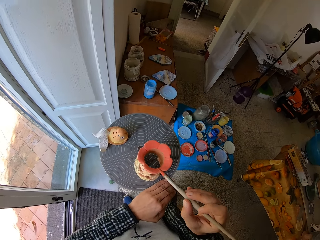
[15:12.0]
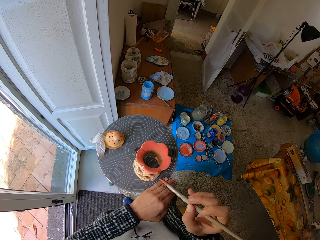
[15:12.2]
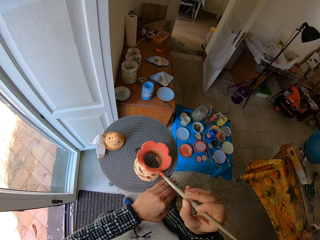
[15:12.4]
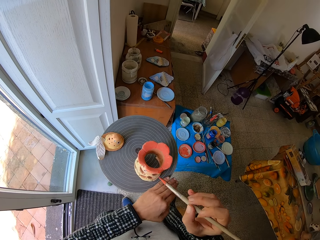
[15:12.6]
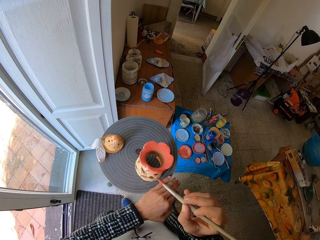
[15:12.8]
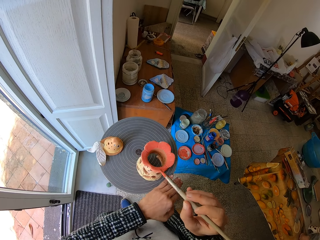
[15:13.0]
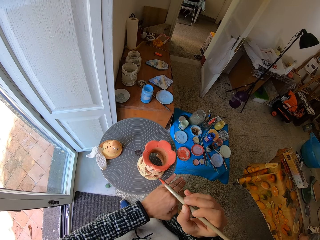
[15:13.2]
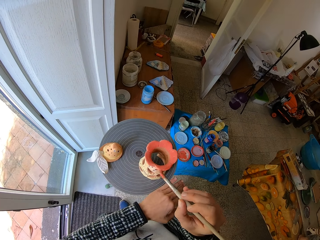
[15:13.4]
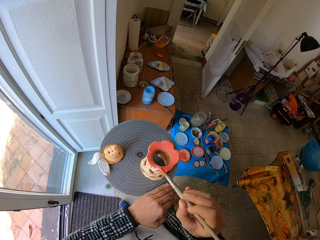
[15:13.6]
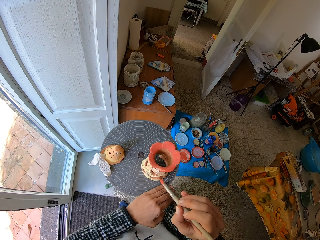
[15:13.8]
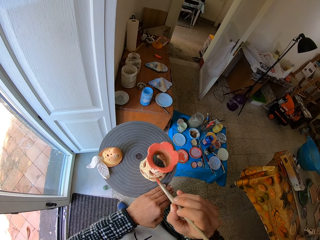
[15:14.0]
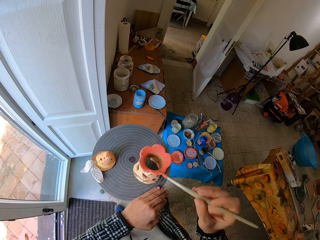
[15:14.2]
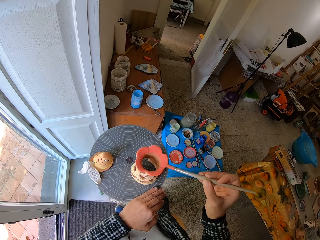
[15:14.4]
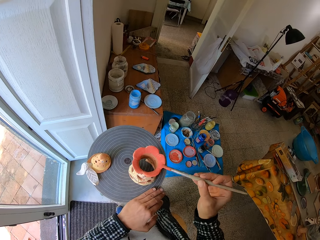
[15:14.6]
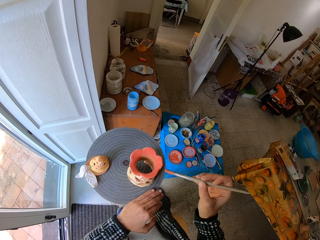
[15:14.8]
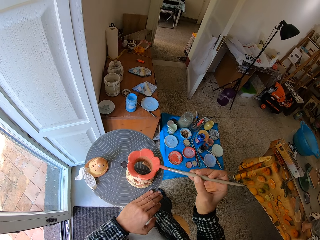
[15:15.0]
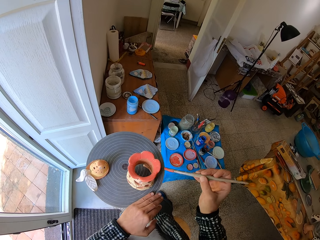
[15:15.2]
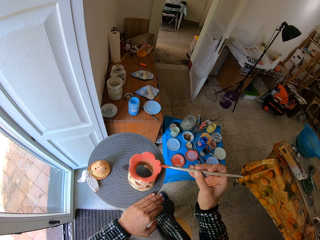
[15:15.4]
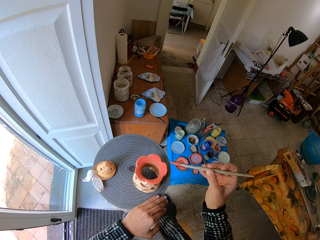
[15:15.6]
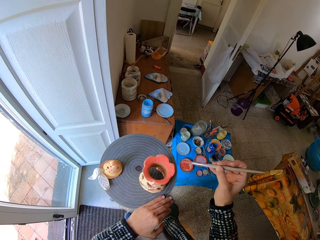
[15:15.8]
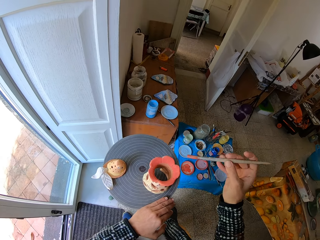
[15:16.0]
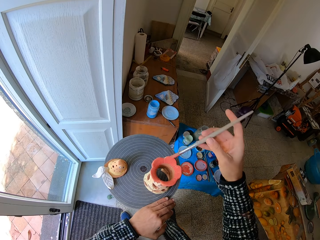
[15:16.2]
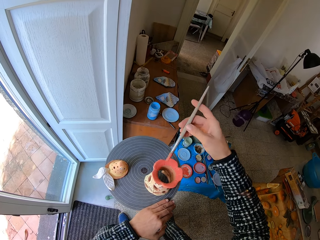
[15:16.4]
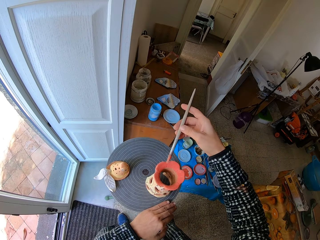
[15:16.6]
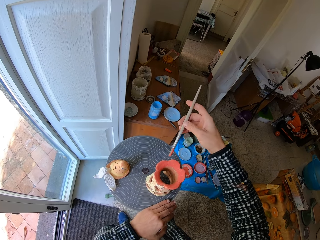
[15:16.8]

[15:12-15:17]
The camera wearer paints the ceramic ware on the pottery wheel with the brush in his right hand.

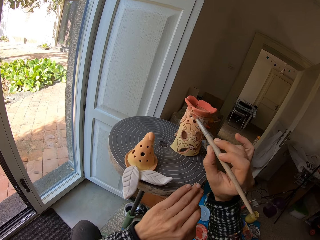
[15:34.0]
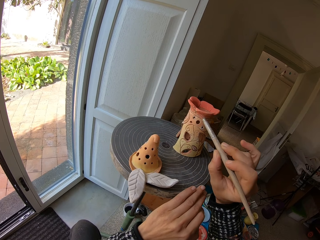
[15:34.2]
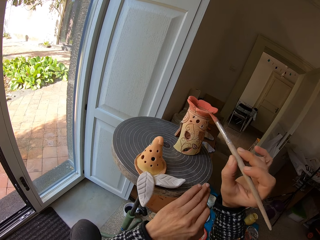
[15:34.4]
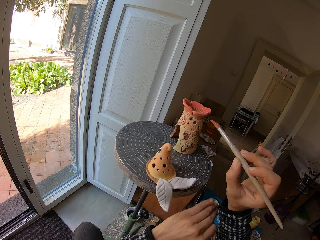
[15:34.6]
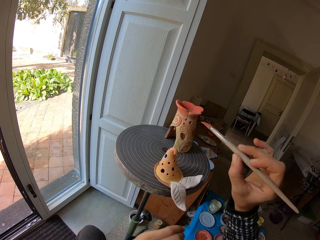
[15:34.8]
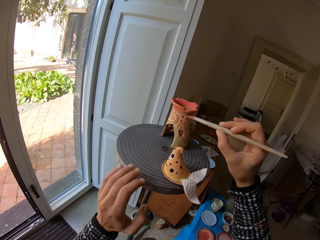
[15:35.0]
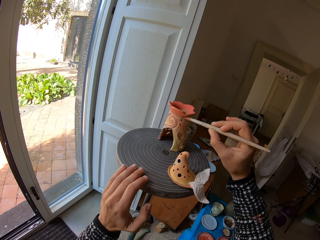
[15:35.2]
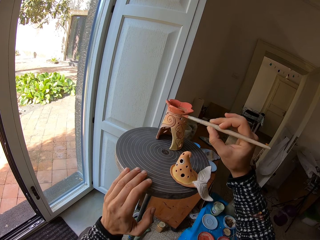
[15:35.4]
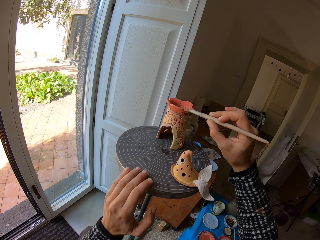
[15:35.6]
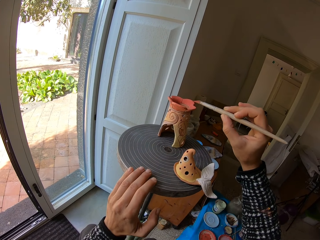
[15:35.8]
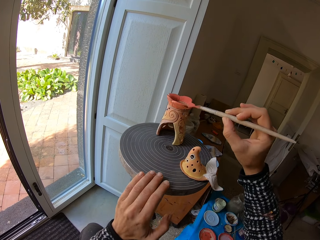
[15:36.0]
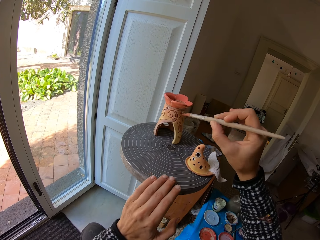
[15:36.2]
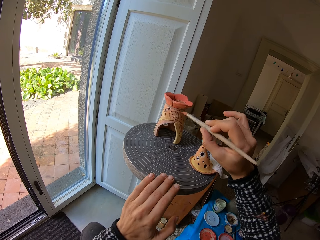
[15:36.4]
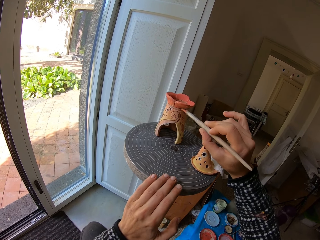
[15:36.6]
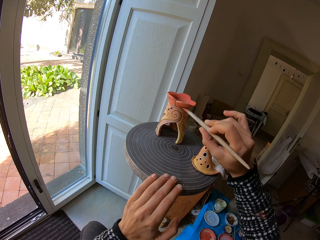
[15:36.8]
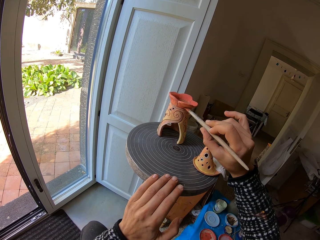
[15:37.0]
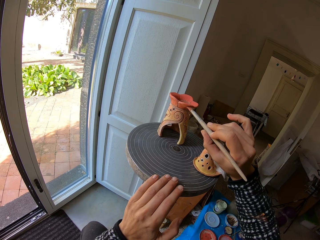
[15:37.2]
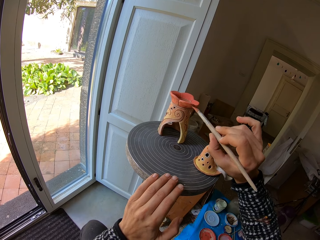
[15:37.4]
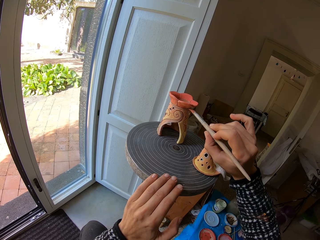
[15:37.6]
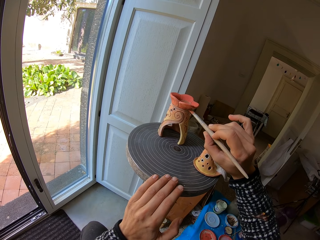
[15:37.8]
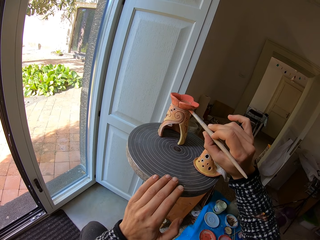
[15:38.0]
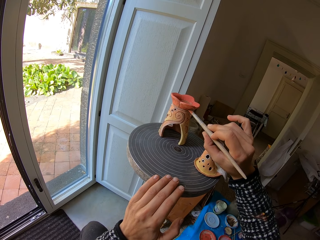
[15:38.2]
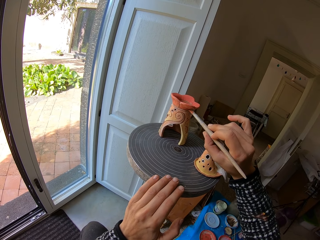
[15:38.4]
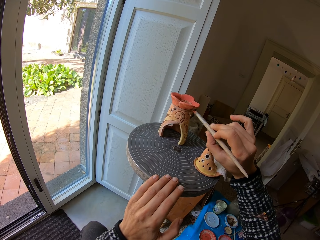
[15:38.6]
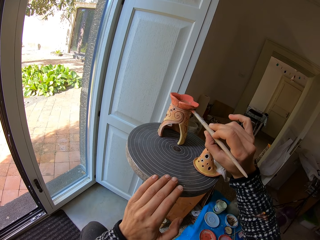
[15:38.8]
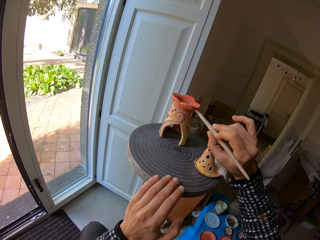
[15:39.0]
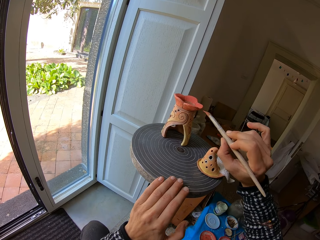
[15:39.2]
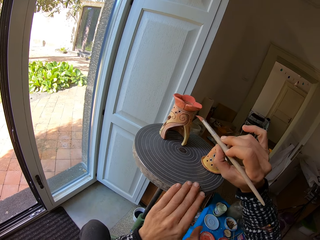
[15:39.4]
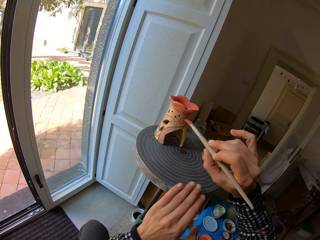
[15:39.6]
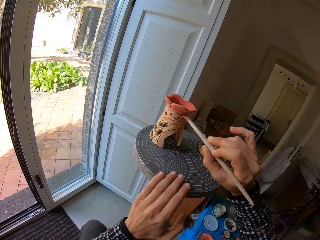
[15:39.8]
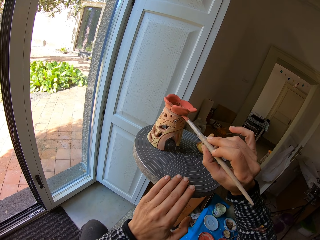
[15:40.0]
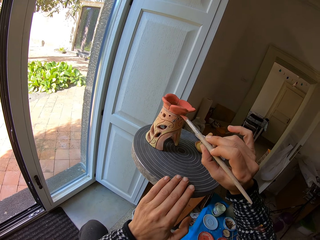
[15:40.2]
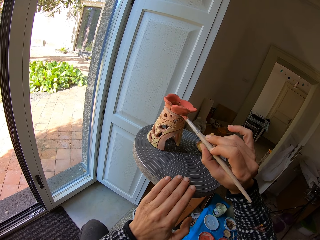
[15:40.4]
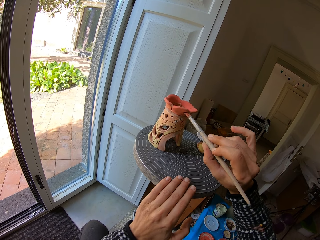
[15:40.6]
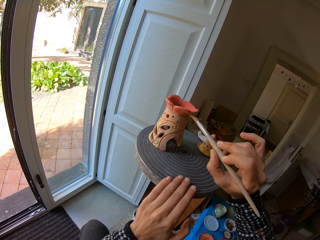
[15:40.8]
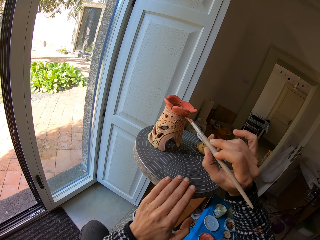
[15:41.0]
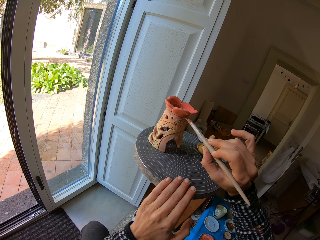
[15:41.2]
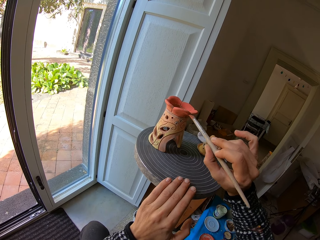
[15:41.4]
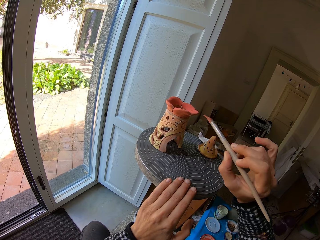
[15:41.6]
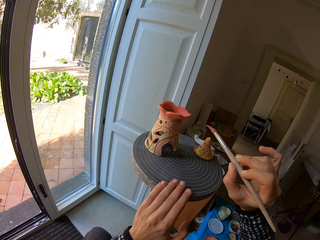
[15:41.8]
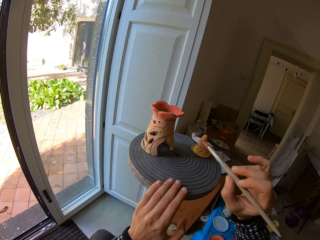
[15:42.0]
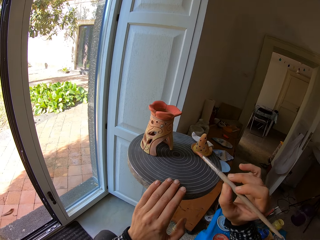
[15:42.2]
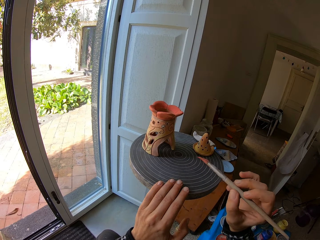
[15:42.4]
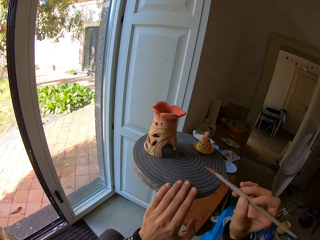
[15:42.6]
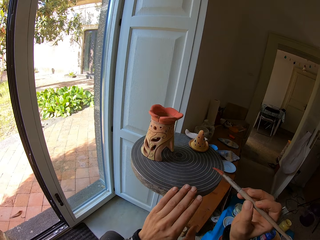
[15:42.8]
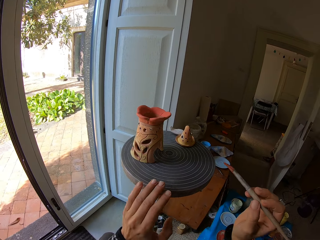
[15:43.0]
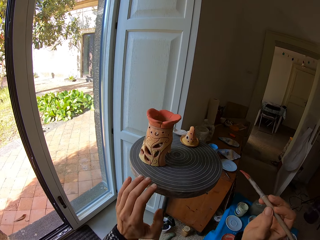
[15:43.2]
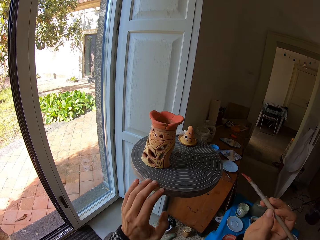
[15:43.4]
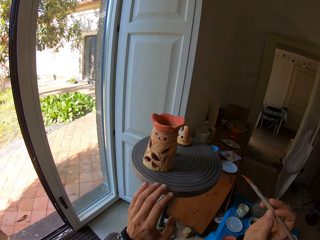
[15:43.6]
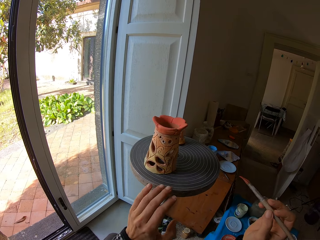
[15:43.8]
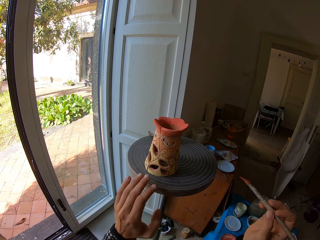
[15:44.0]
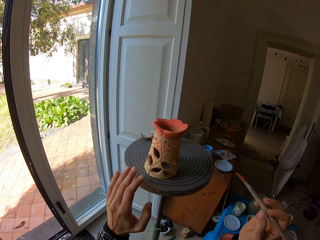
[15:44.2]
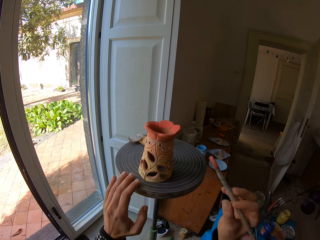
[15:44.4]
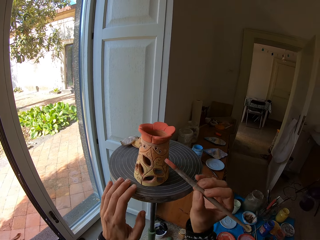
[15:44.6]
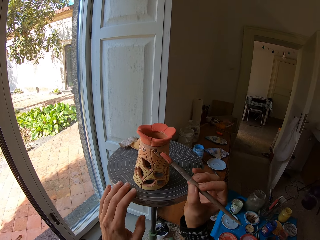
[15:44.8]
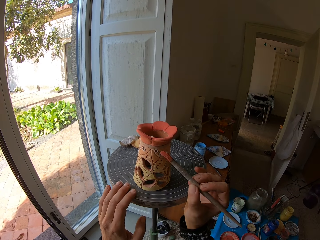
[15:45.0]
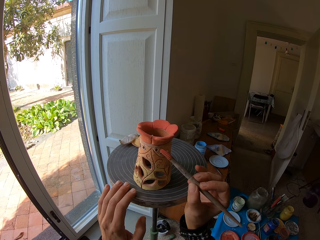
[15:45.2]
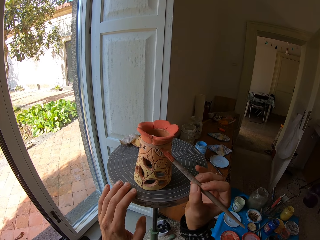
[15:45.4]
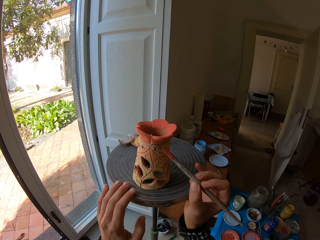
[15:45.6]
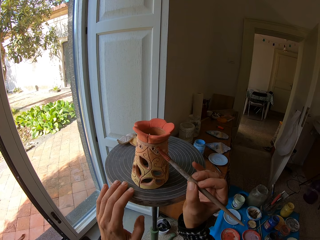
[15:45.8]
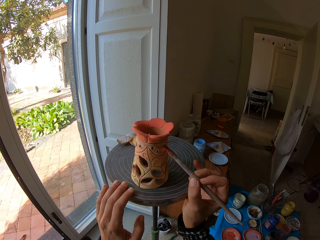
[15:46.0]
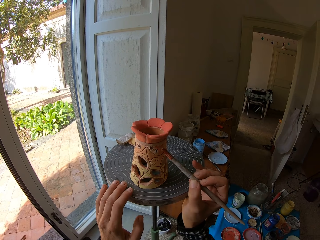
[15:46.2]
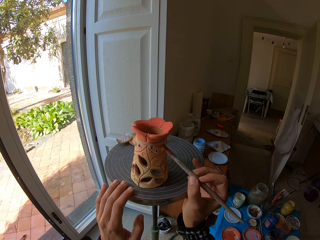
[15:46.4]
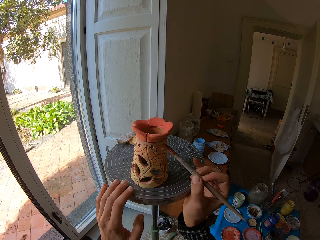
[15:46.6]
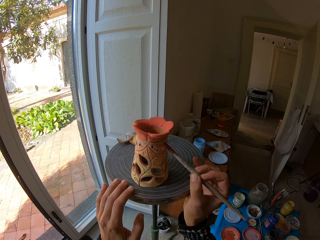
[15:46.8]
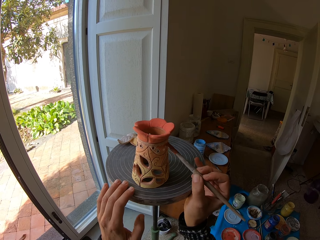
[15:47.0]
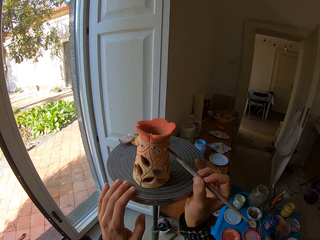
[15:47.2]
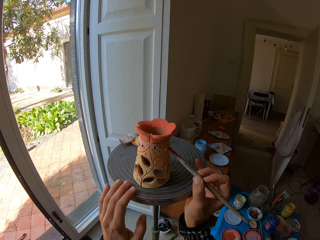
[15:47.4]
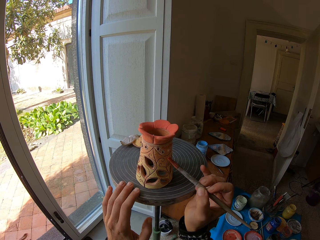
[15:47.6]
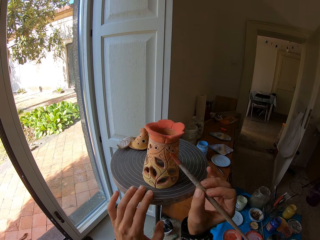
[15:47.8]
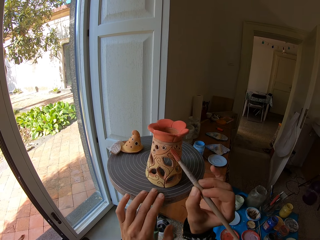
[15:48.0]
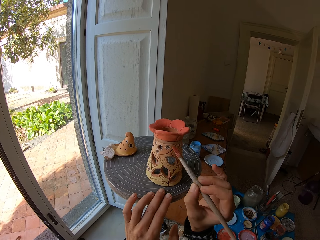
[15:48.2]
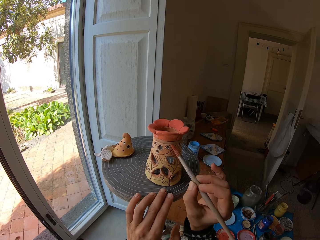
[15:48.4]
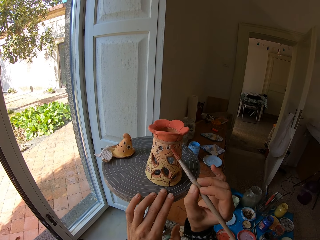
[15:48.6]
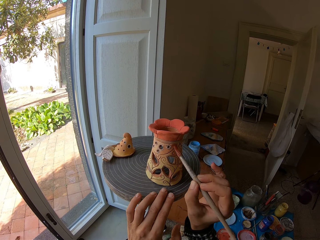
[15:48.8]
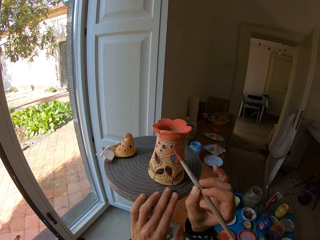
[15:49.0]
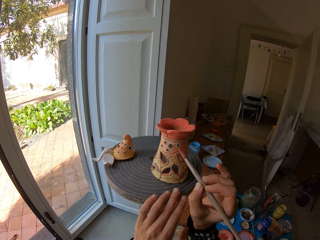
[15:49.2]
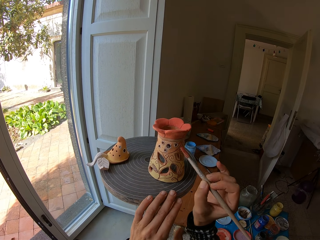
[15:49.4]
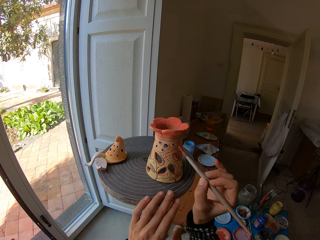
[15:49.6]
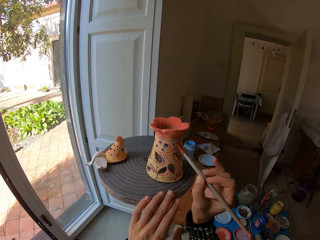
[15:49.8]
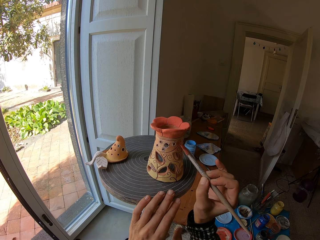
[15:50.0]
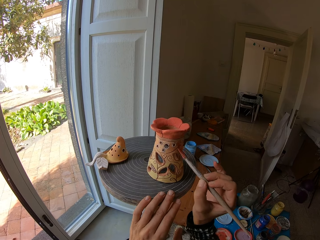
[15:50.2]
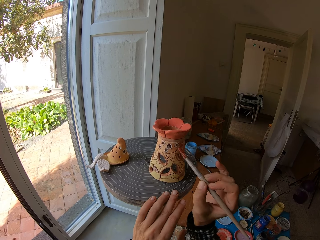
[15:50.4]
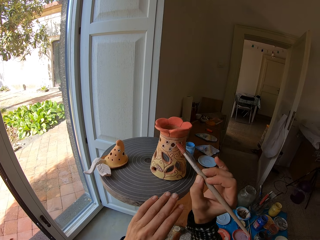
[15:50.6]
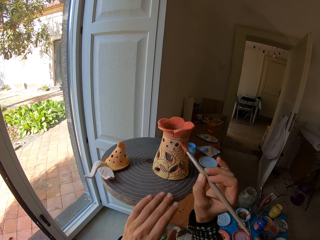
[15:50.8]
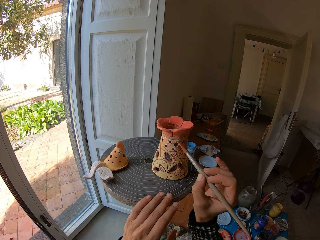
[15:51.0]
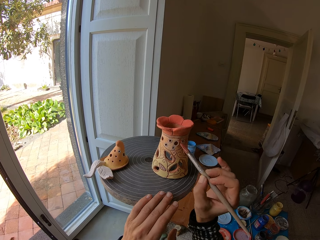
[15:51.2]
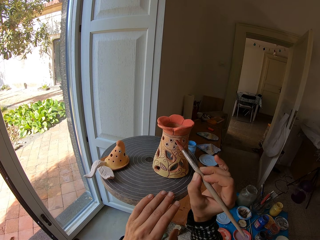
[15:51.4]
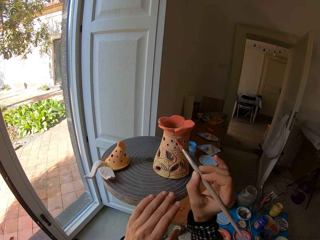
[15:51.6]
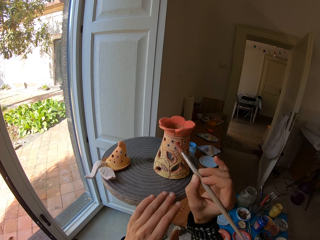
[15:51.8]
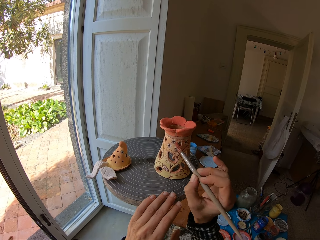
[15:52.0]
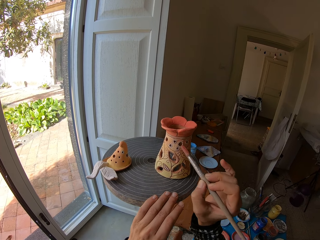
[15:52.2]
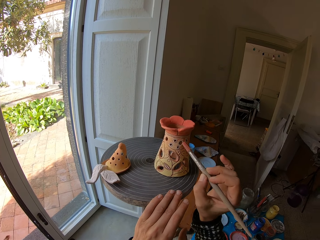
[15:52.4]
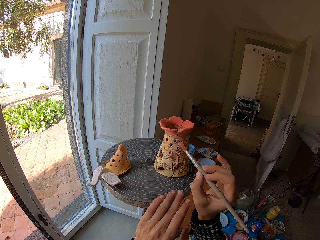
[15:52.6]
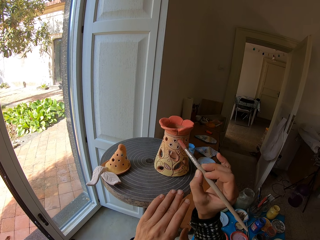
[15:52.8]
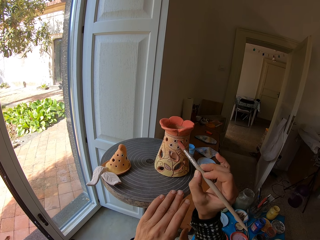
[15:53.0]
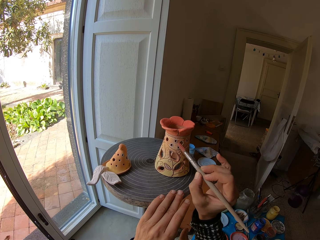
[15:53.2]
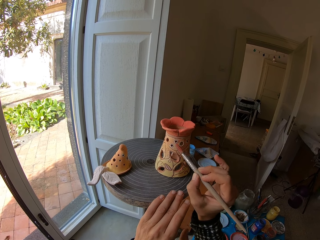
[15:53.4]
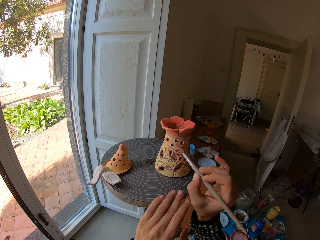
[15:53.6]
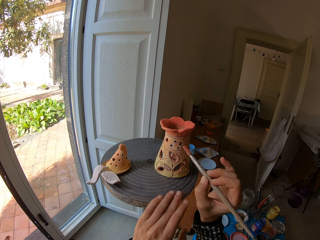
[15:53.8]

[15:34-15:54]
The camera wearer rolls the pottery wheel with his left hand. He paints the ceramic ware on the pottery wheel with the brush in his right hand. He rolls the pottery wheel with his left hand. He paints a wooden art with a paint brush. He turns the stand. He paints the ceramic ware on the pottery wheel with the brush in his right hand. He rolls the pottery wheel with his left hand. He paints the ceramic ware on the pottery wheel with the brush in his right hand.
